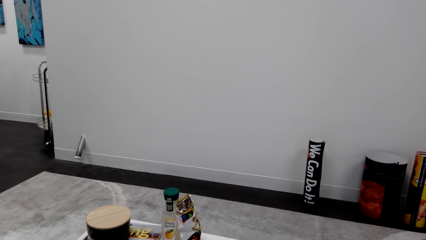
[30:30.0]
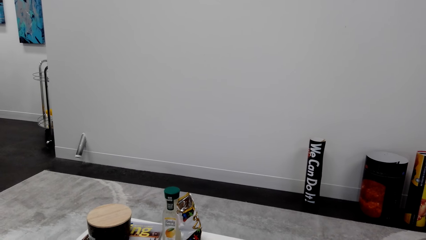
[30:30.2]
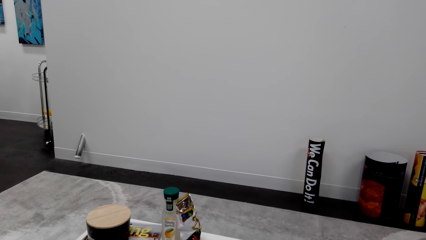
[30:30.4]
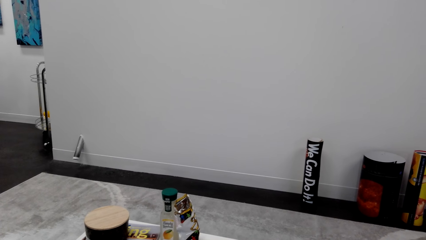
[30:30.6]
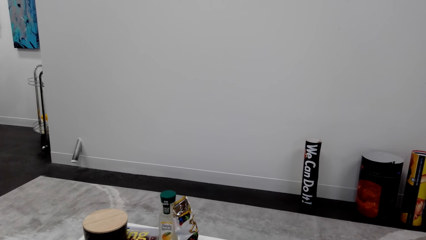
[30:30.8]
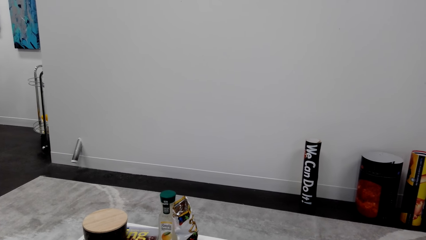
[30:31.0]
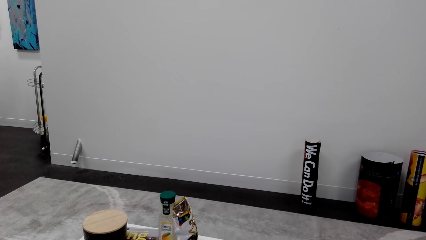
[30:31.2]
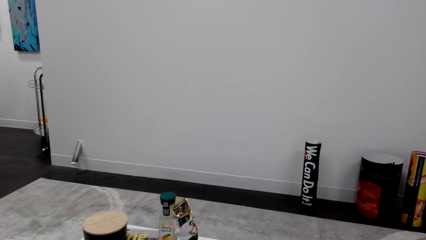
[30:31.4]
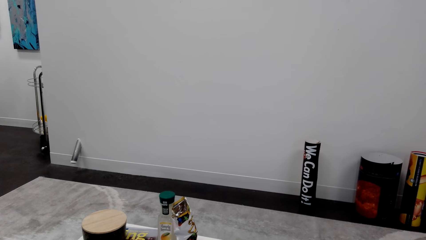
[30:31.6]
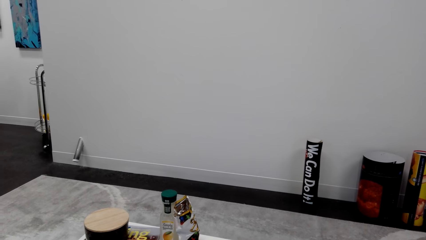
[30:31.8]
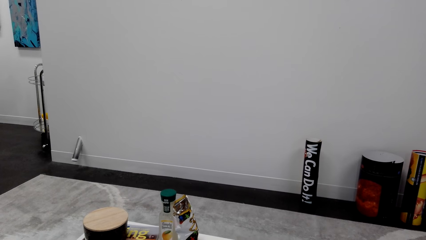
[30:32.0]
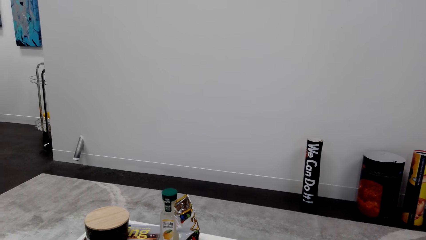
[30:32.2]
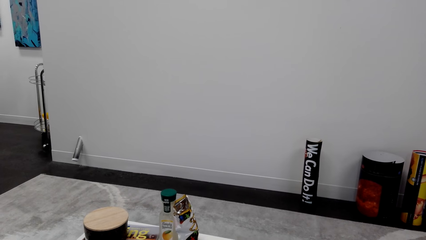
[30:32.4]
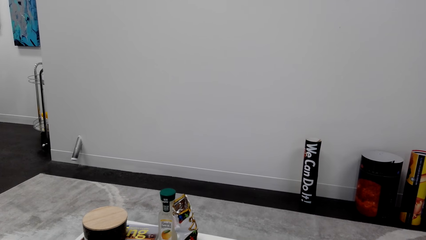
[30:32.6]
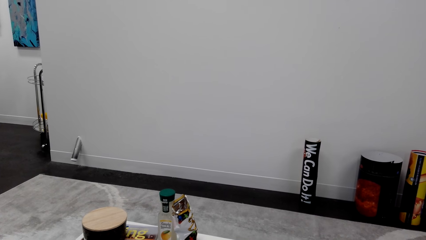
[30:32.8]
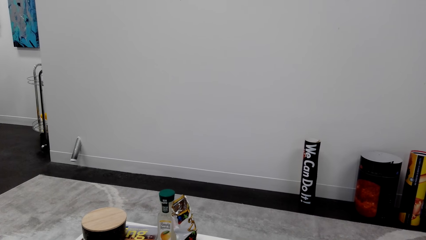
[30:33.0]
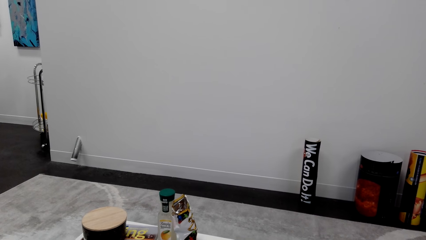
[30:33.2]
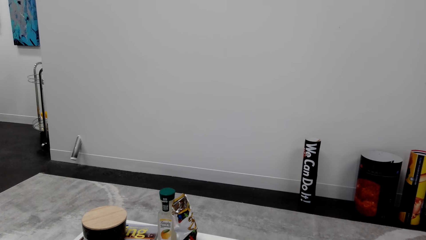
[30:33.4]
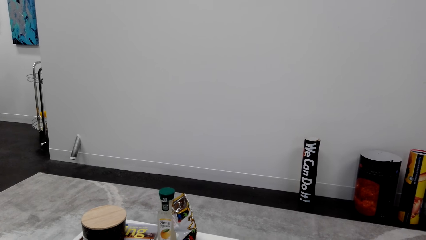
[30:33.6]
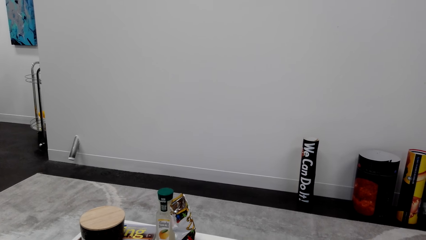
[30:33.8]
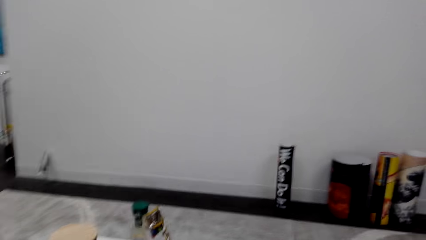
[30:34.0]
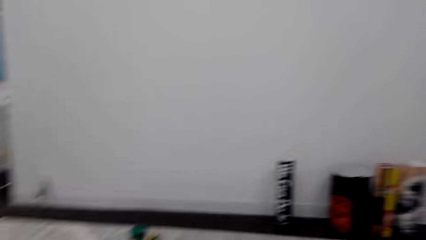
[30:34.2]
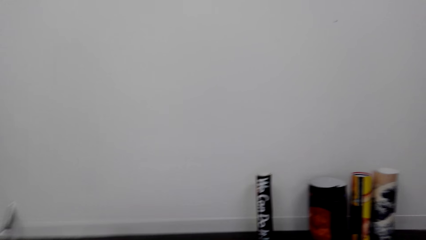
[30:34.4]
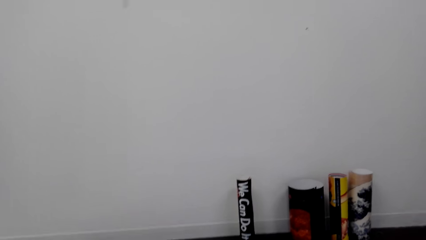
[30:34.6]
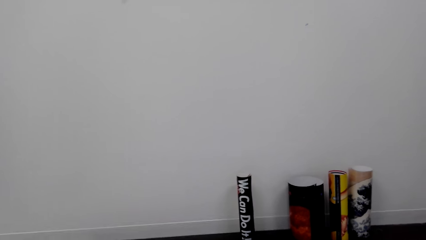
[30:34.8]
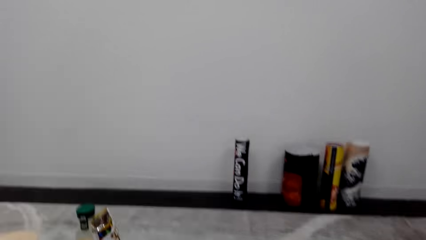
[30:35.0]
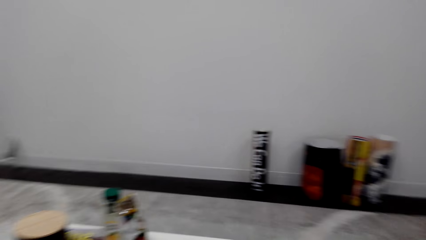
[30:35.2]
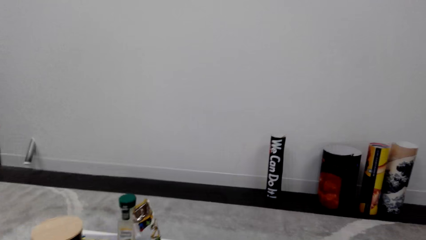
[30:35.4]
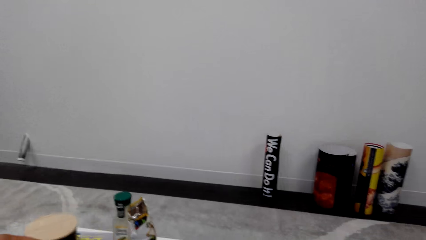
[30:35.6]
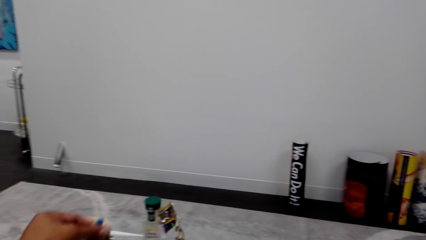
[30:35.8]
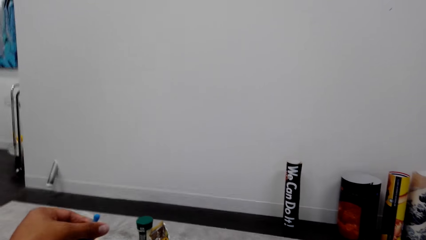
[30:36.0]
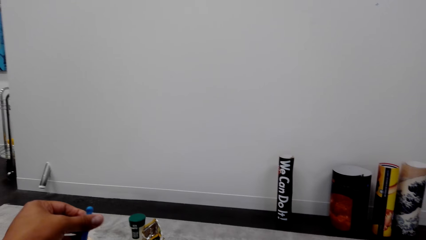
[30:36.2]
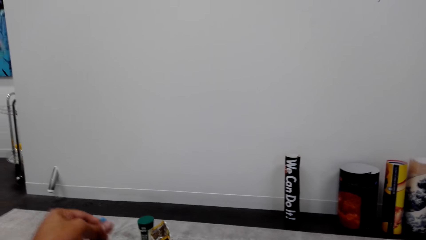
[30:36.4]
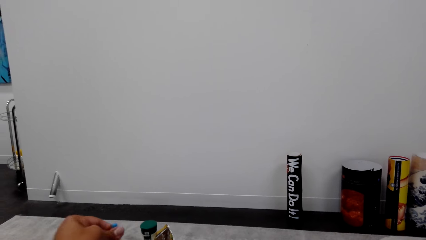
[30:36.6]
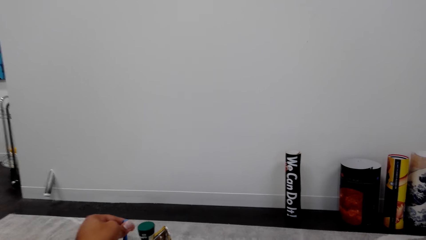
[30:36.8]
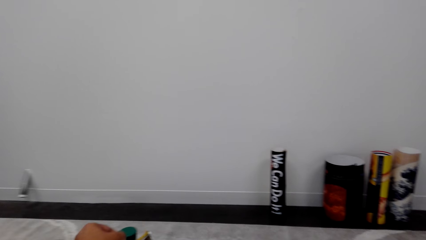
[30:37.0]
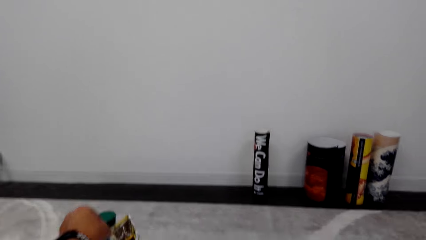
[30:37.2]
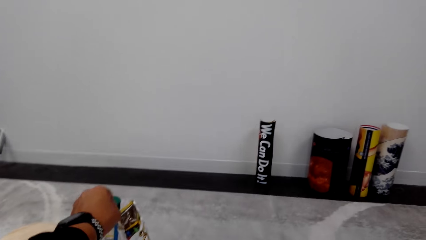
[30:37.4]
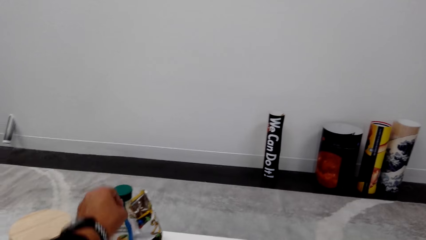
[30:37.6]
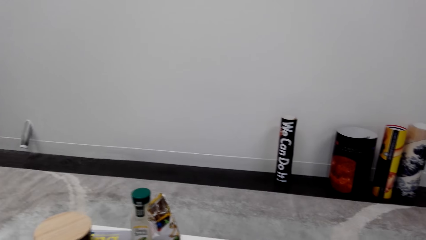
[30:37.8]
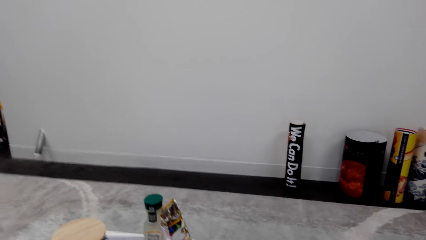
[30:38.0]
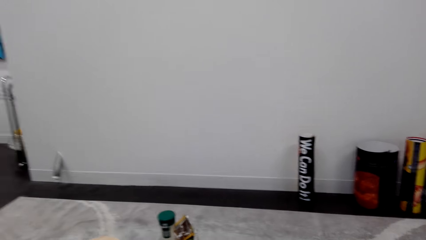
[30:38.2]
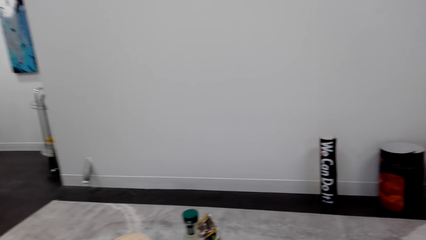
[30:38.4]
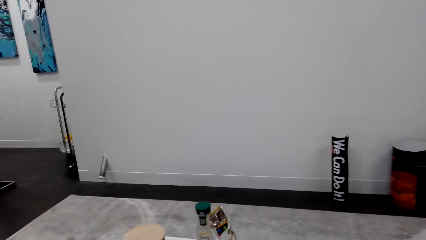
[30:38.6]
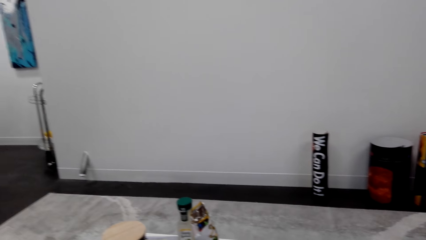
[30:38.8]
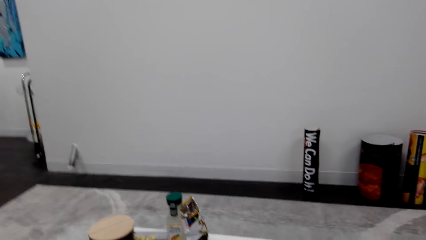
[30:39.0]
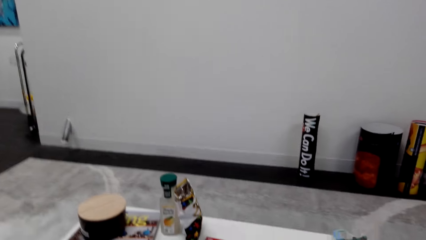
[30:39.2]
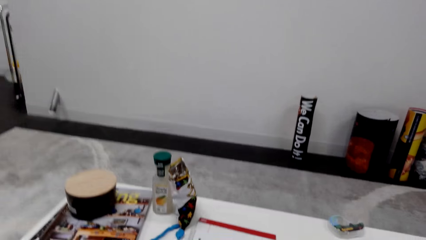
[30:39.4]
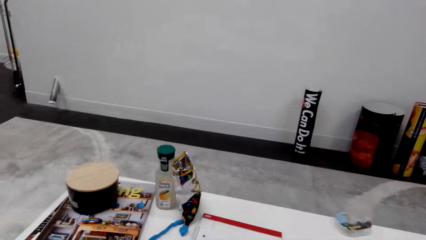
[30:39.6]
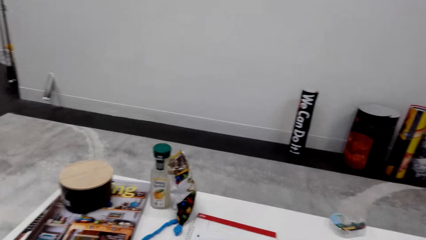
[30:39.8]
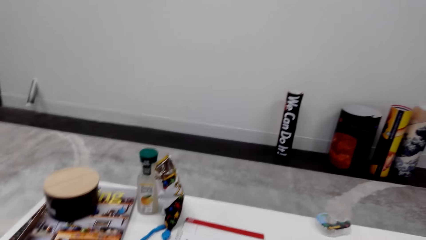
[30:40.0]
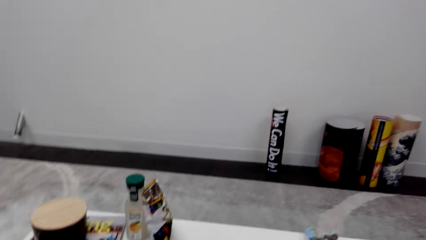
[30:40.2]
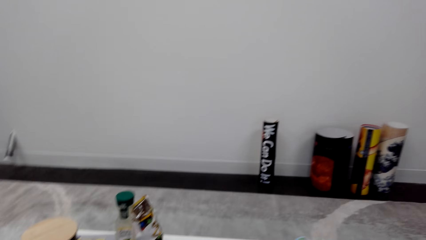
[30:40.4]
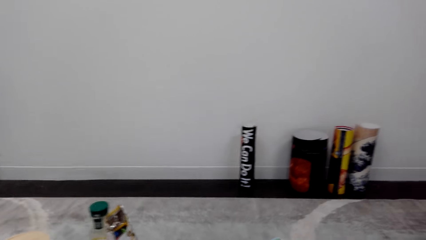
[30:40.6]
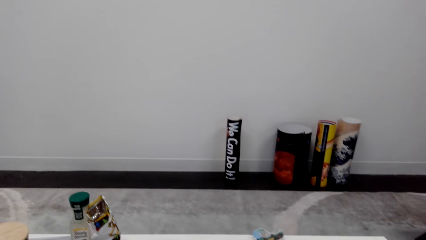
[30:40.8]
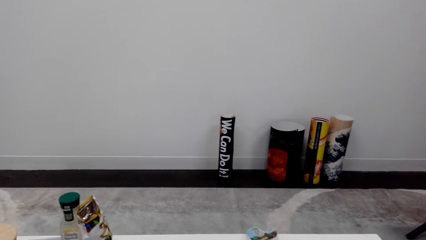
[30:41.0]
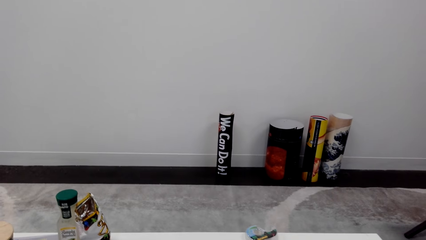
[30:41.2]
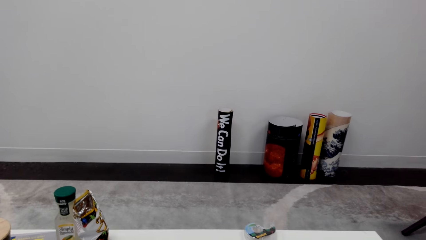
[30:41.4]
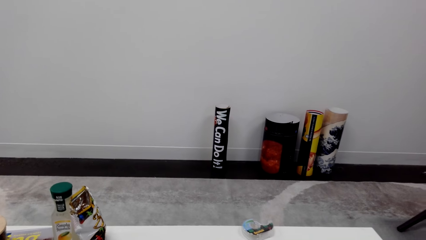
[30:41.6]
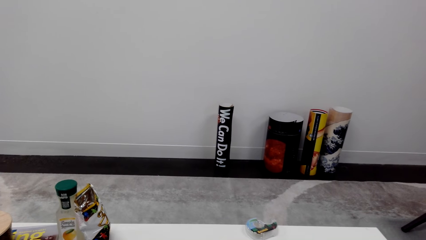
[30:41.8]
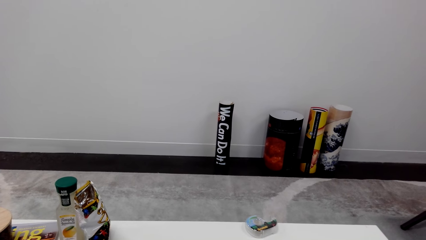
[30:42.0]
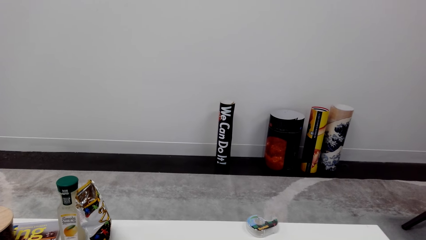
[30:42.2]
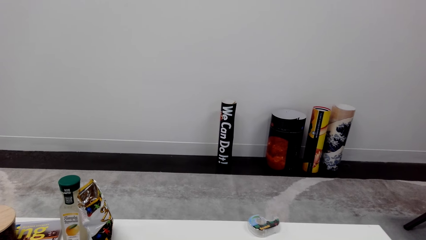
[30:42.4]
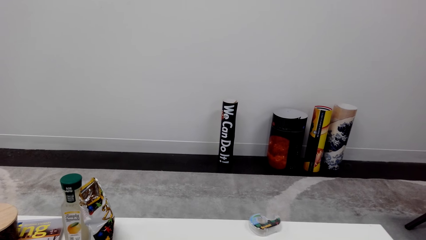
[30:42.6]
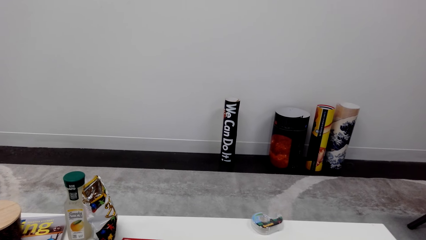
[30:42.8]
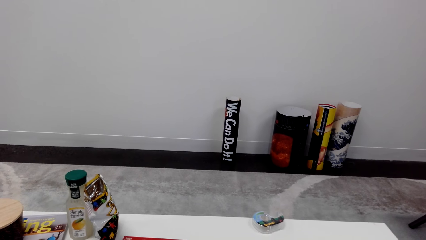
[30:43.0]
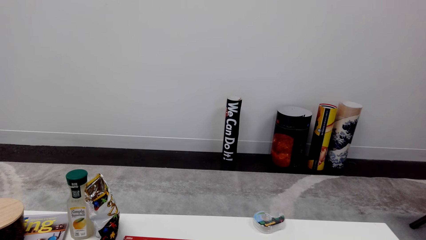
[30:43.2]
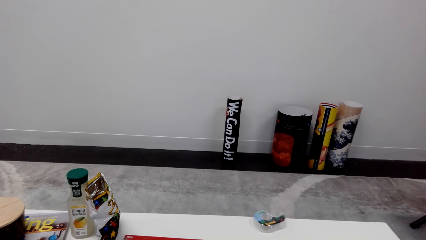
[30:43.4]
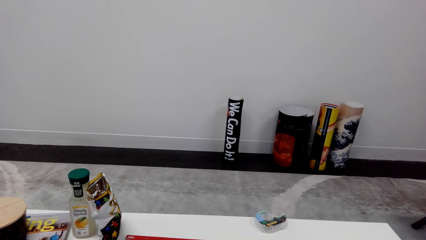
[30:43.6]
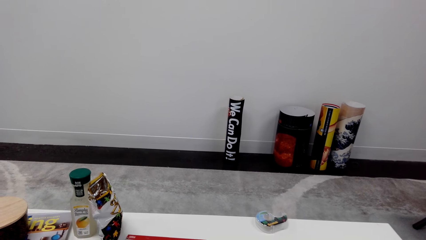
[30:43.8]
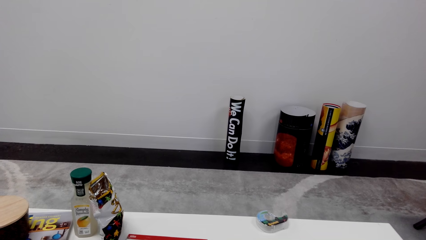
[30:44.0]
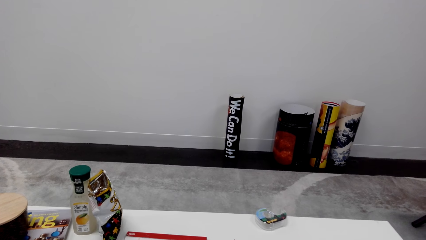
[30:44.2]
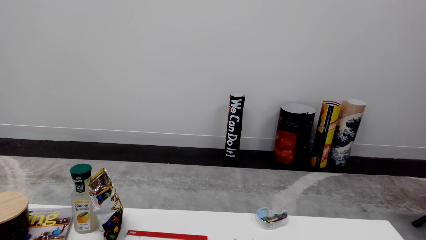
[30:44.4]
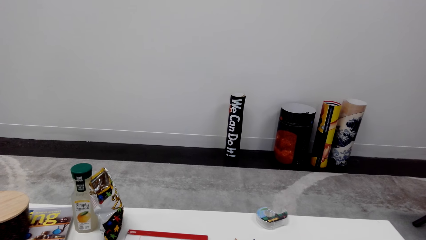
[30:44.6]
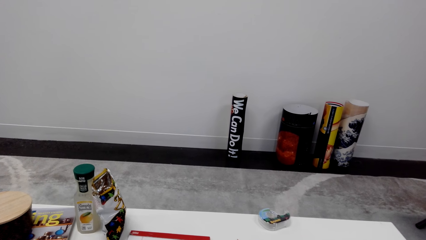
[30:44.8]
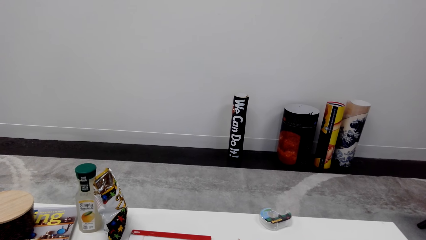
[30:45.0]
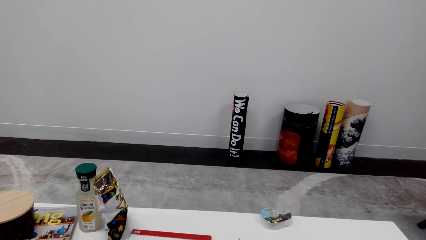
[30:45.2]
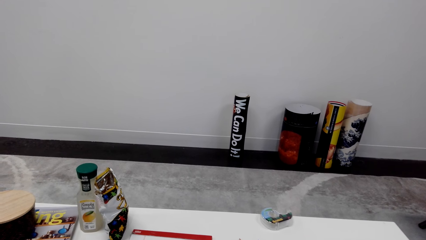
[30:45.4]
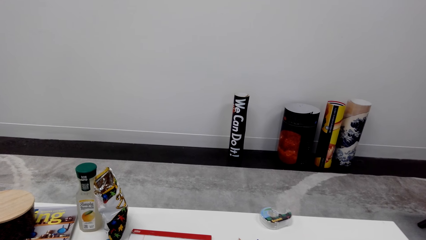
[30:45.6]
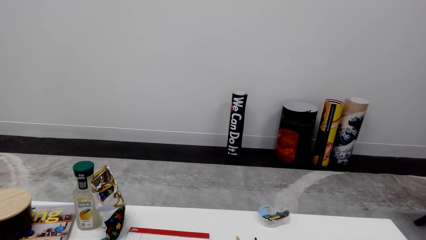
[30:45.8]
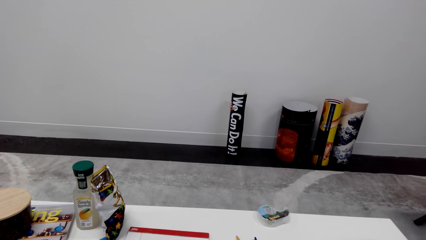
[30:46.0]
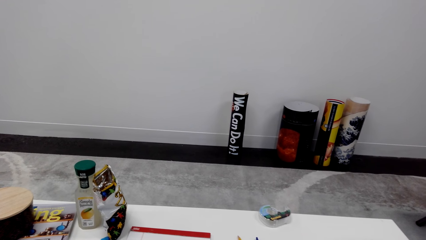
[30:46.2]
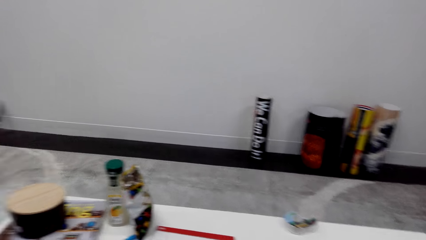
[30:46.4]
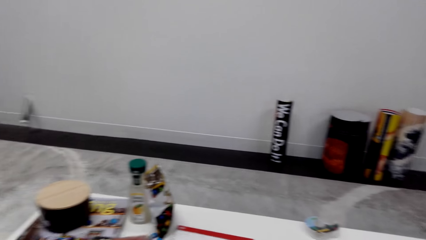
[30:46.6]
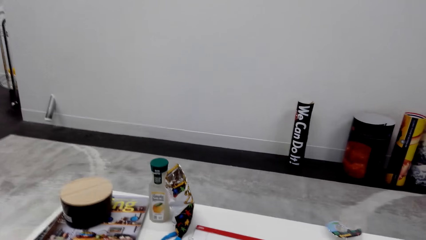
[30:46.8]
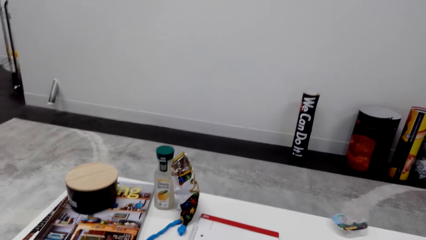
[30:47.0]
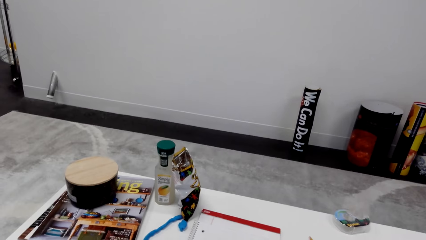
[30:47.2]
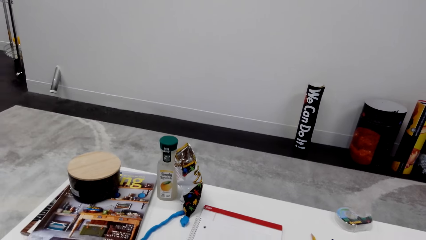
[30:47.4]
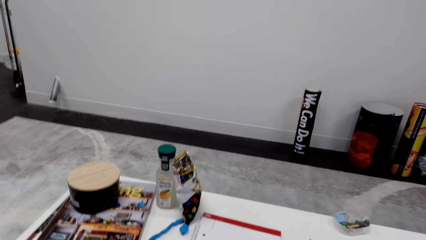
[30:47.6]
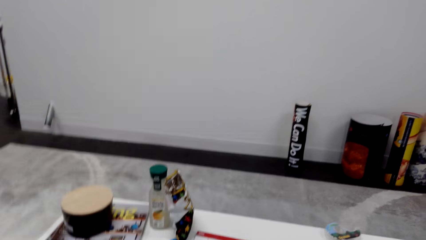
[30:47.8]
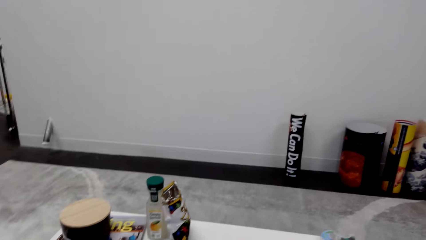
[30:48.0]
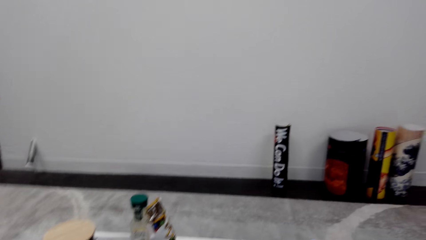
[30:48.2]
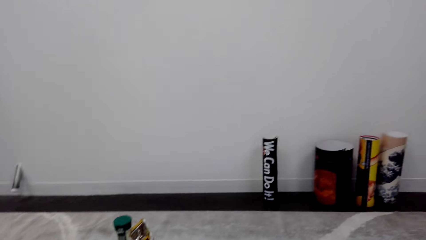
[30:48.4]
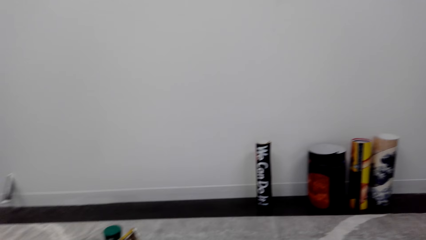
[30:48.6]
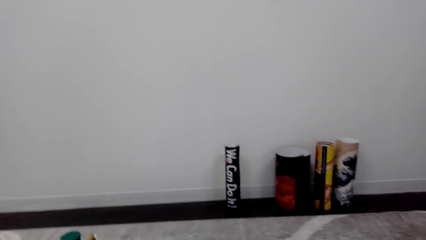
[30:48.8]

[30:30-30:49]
The camera wearer looks around. They put the playdough on the table.
